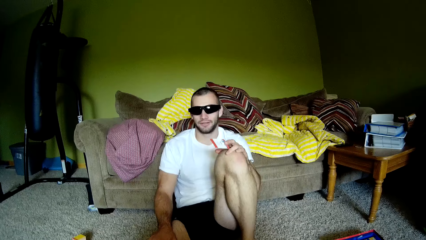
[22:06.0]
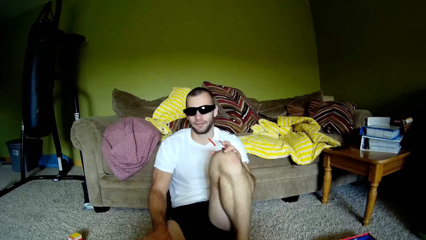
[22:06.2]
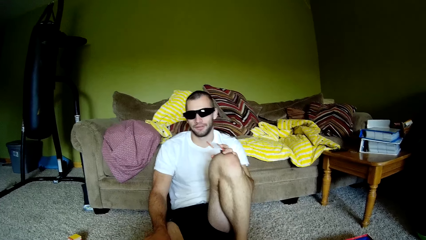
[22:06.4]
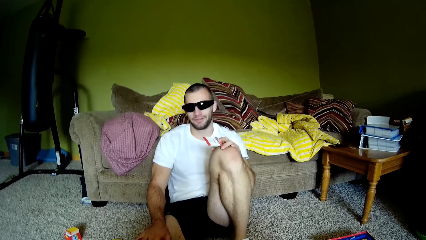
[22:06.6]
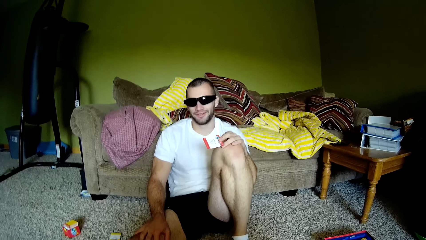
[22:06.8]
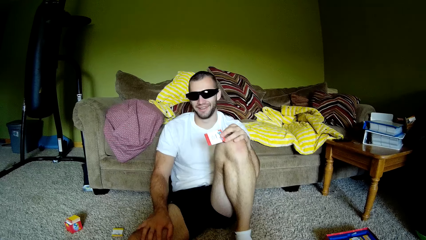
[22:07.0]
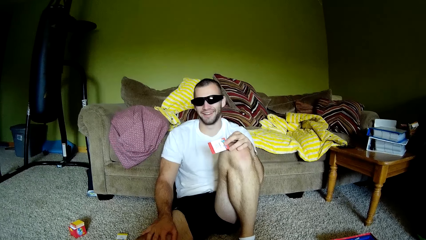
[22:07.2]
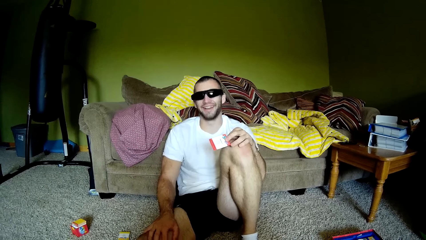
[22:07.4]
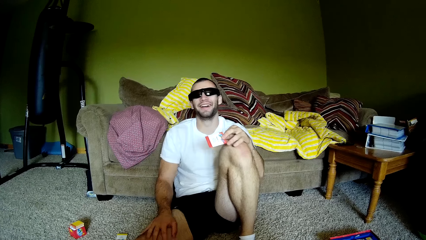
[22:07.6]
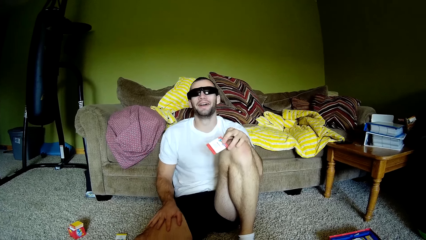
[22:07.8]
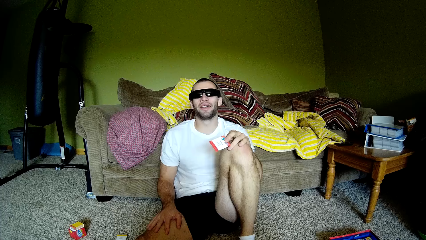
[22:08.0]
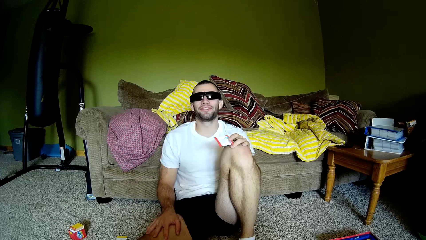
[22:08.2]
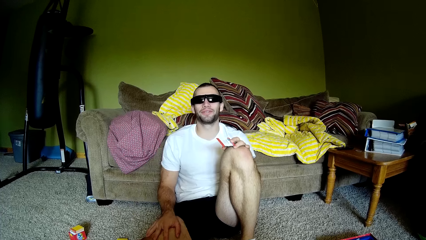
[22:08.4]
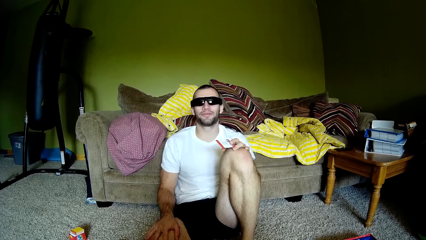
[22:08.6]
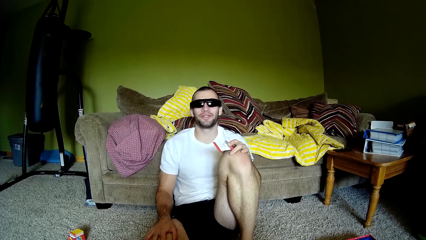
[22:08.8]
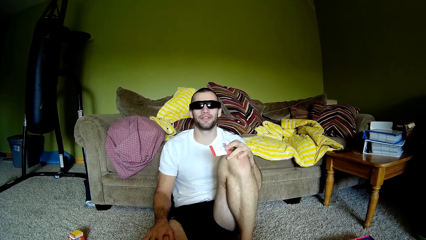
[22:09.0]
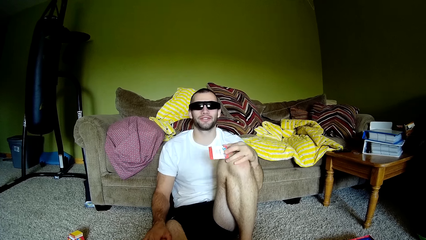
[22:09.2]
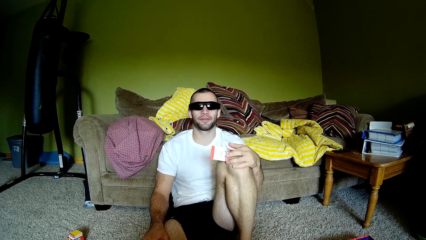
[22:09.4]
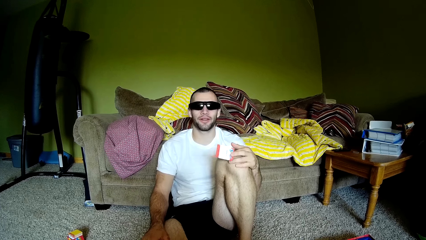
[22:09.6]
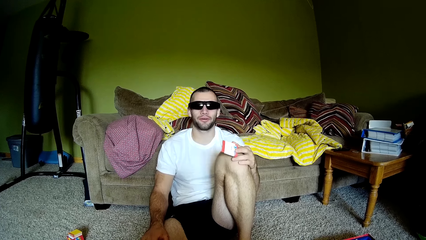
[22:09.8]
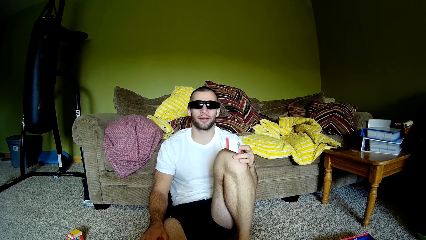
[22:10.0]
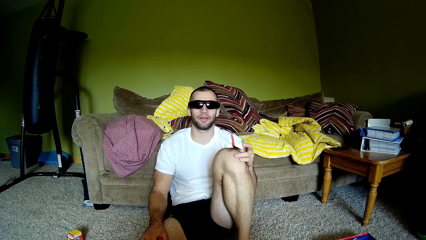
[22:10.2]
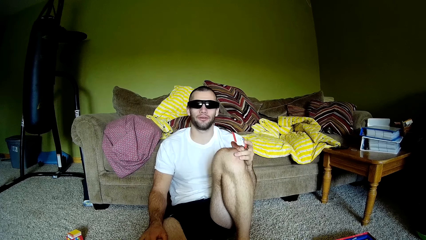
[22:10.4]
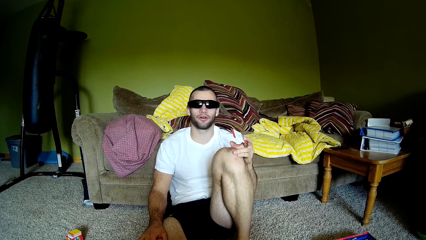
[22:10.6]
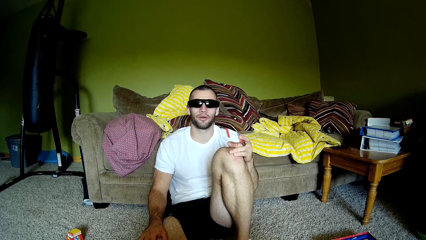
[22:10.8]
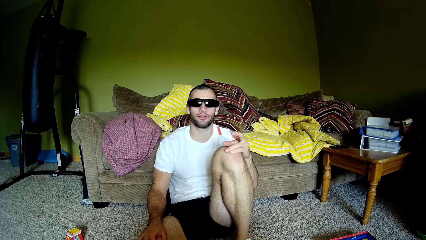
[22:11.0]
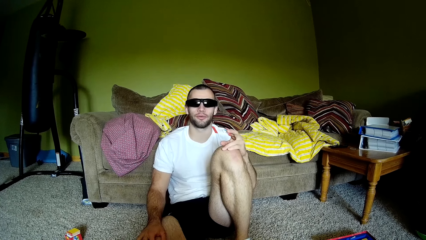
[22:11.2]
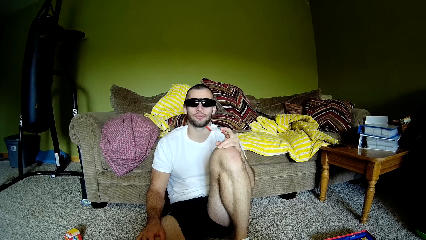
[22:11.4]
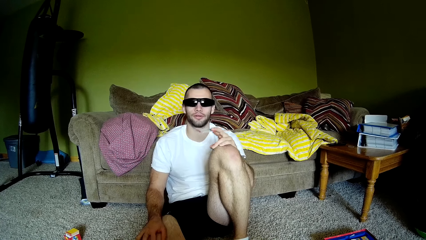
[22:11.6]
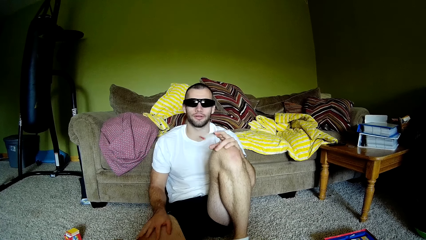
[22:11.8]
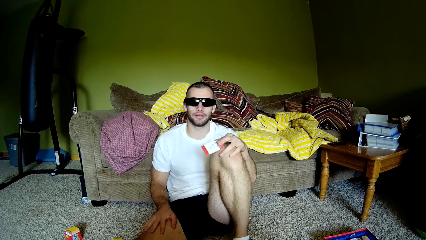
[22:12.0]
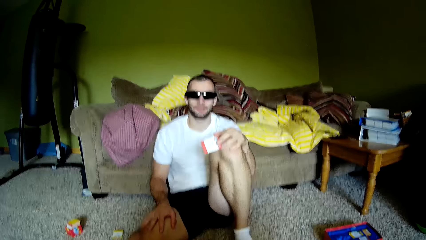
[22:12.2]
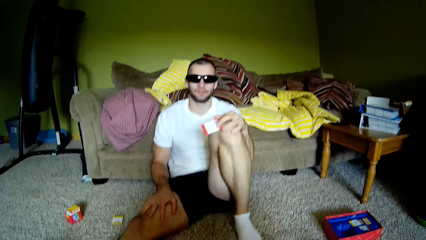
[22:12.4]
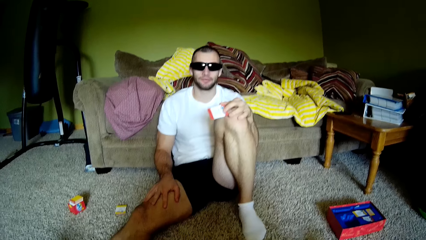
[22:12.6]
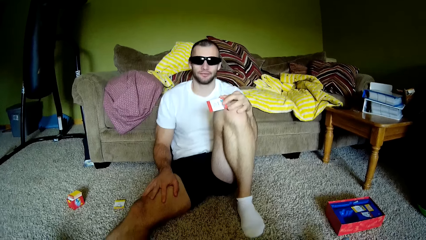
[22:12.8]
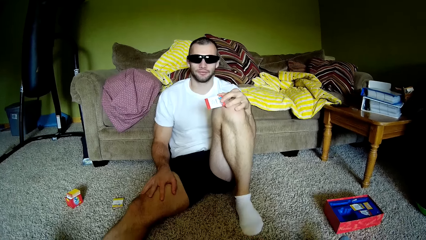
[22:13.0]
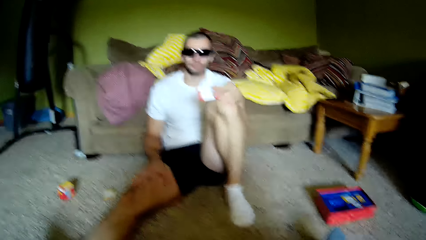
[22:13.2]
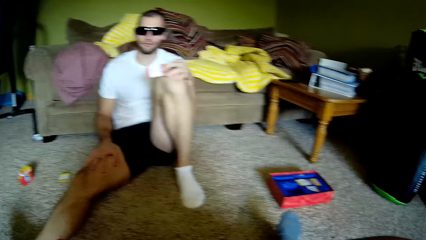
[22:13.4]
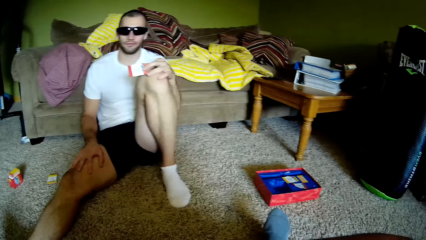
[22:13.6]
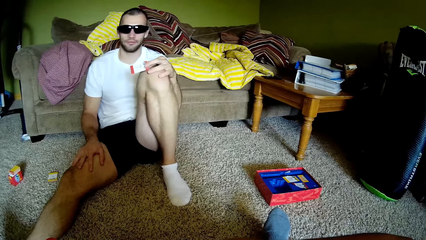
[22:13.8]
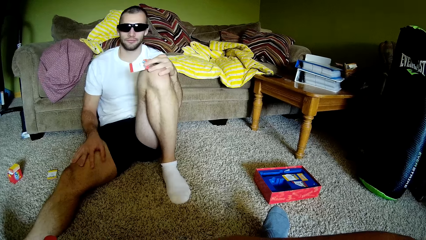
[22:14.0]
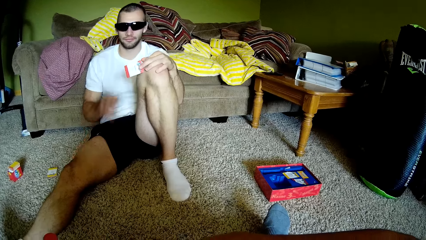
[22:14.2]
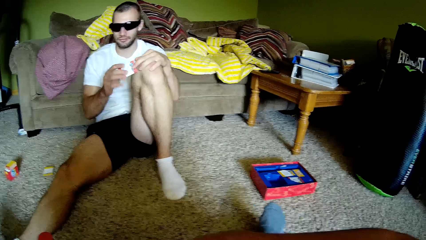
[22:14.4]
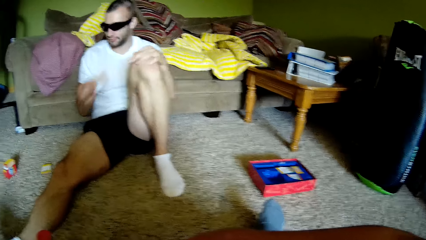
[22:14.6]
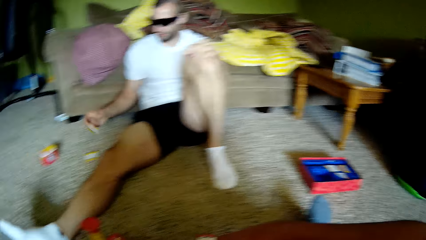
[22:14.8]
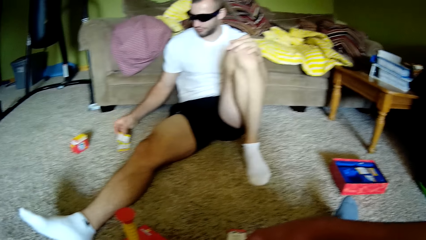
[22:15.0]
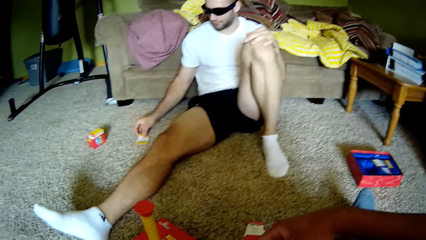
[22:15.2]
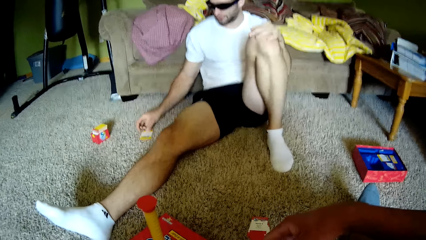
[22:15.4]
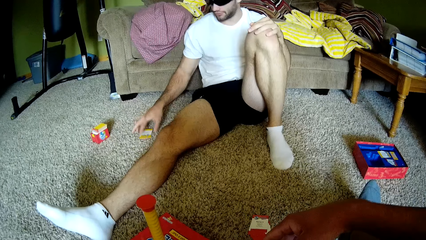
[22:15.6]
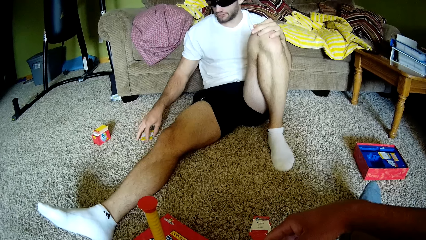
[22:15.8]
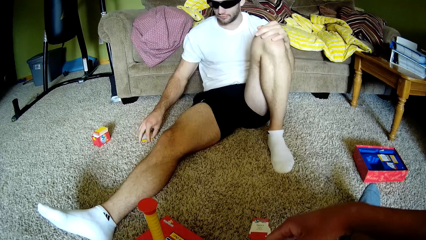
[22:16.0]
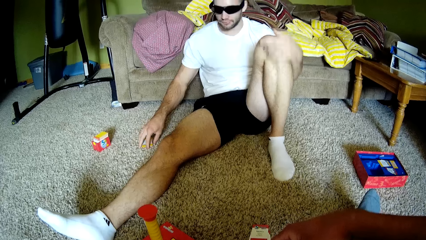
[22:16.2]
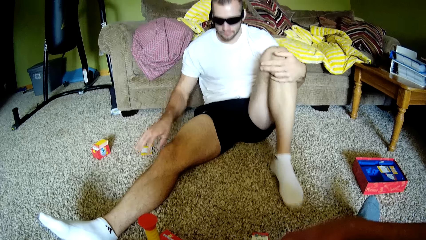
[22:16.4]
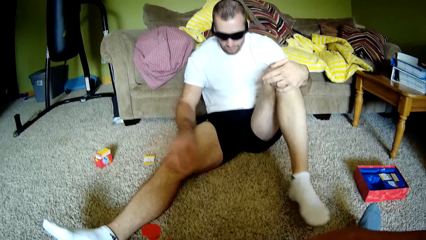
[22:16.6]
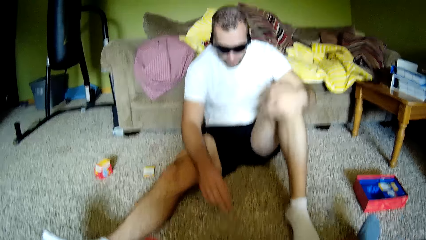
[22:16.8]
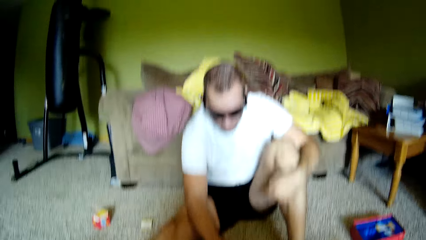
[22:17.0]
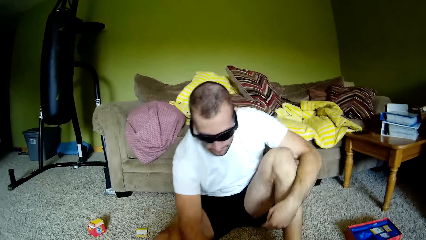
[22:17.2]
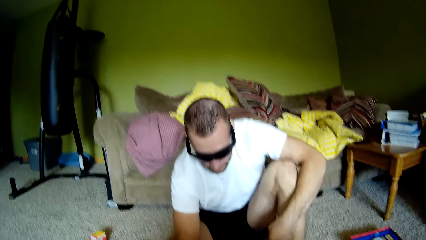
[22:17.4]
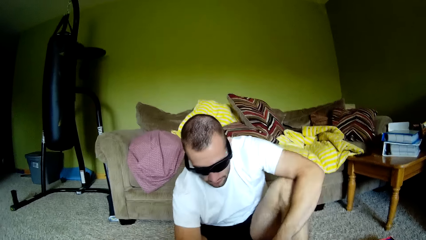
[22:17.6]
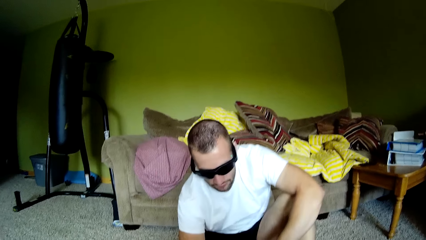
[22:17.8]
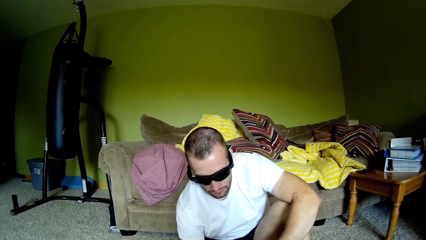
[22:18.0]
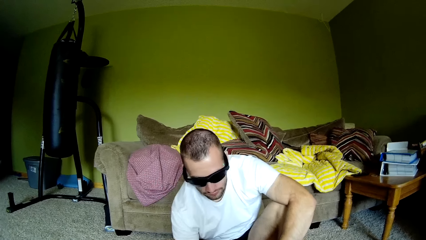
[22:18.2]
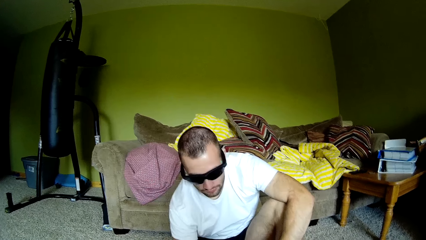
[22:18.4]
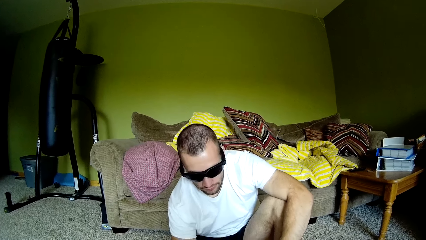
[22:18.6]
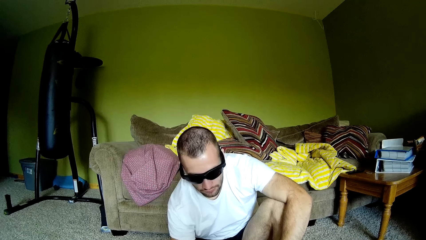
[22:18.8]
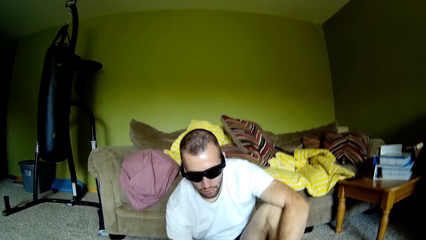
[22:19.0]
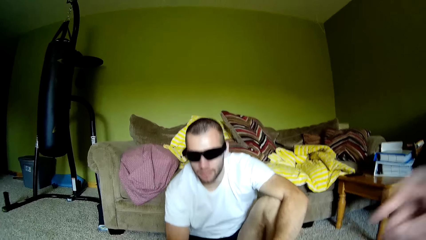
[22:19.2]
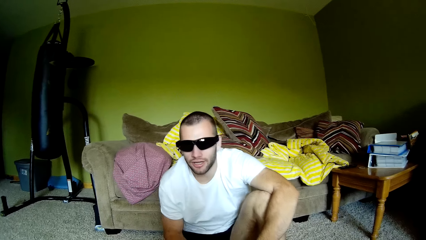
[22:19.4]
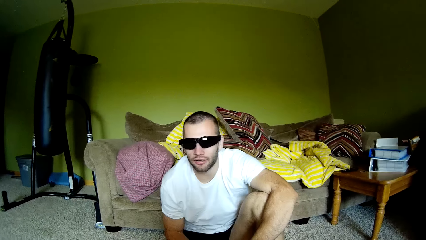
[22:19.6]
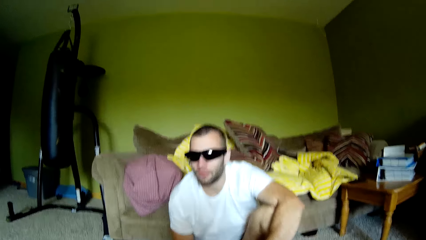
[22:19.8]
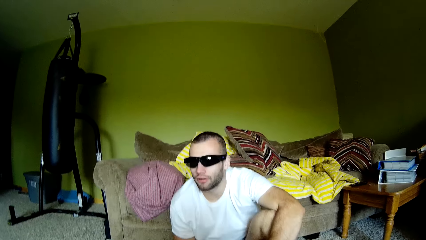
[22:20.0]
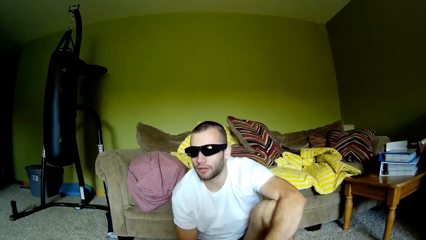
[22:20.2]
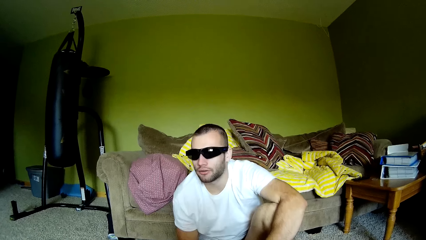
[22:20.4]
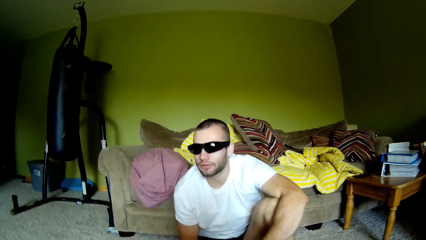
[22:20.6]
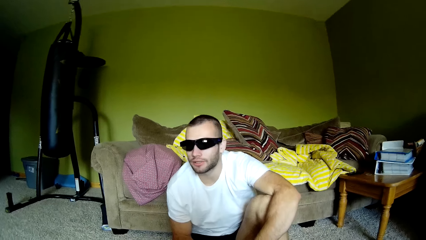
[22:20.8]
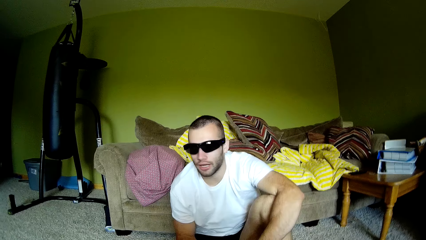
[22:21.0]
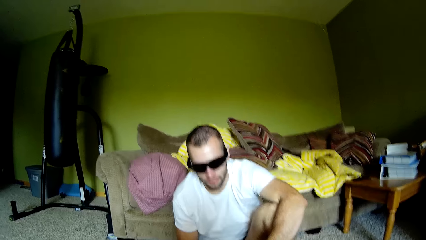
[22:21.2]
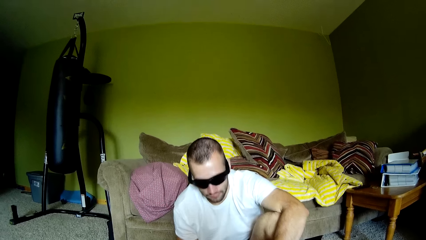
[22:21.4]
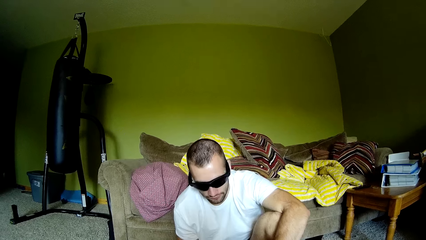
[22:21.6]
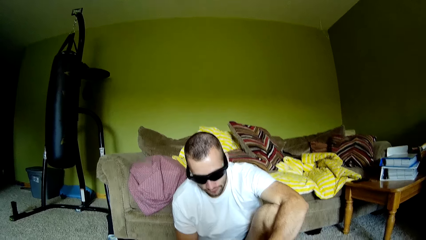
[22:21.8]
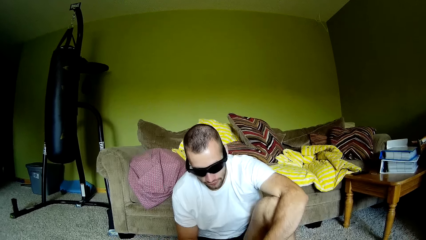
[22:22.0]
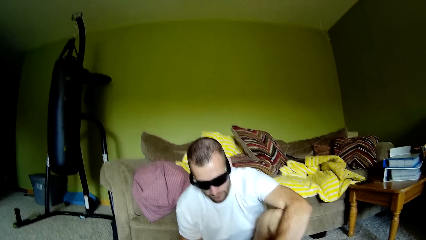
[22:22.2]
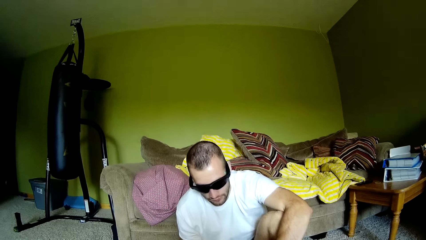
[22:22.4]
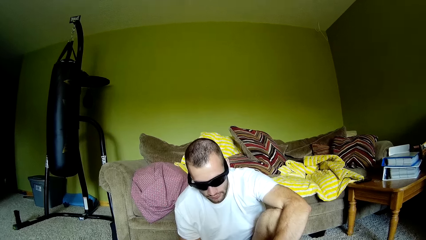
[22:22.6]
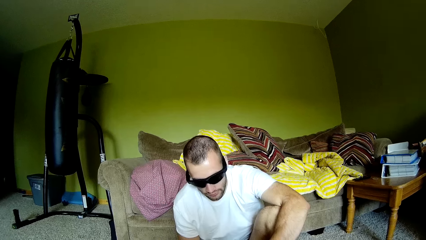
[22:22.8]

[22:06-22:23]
A man holds the legs. The man exchanges a card on the other hand, picks paper from the left hand, and places the paper on the floor. The man interacts with the camera wearer and picks the paper from the floor.
